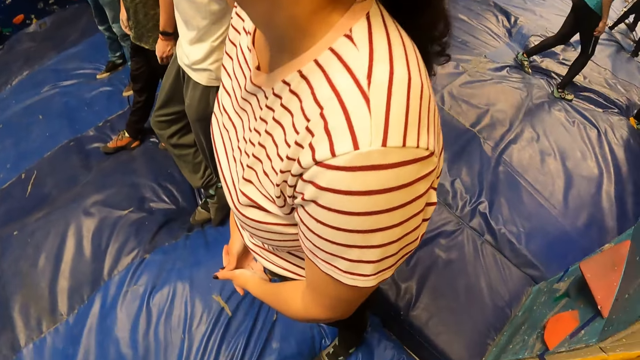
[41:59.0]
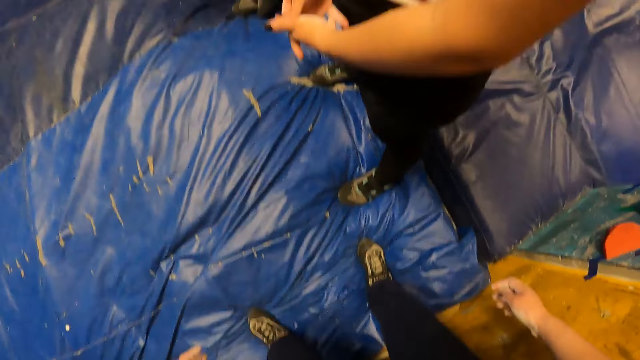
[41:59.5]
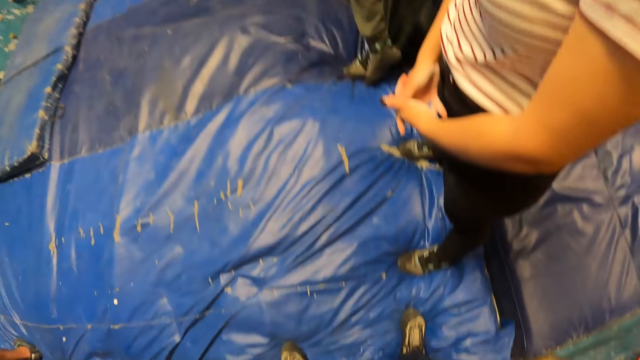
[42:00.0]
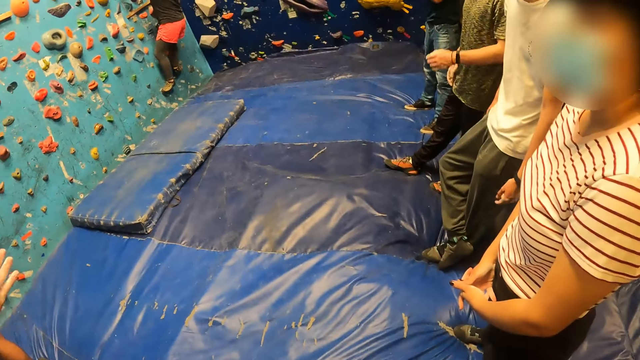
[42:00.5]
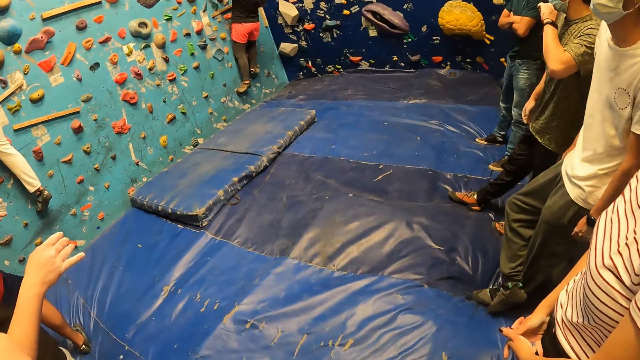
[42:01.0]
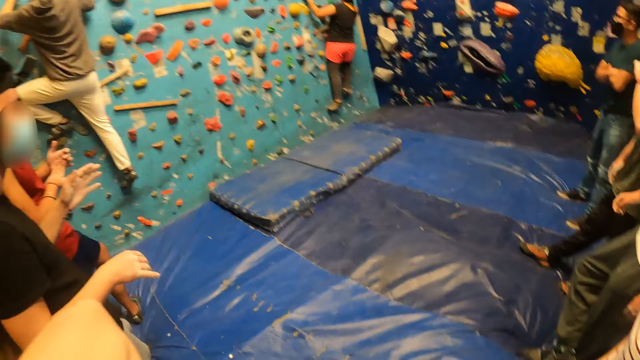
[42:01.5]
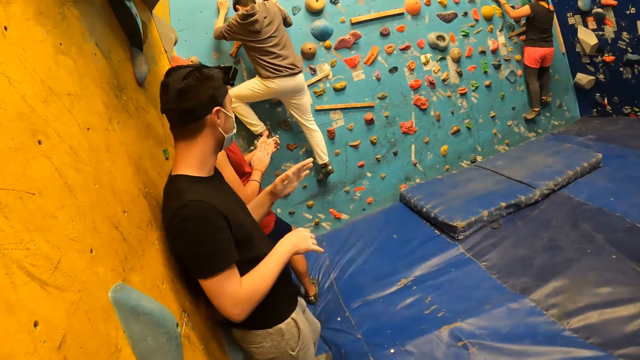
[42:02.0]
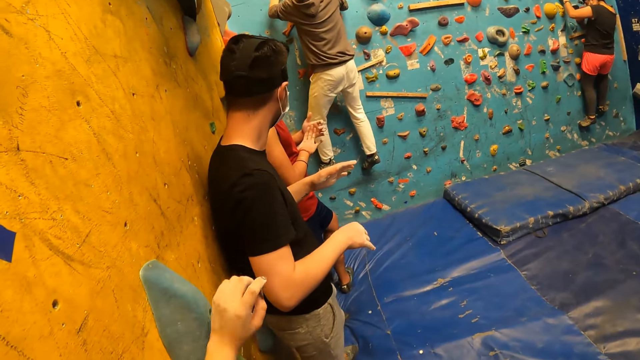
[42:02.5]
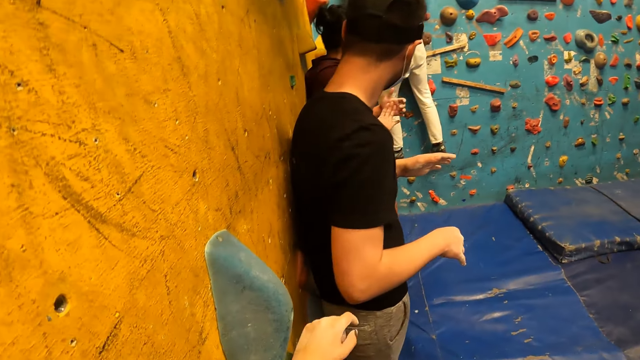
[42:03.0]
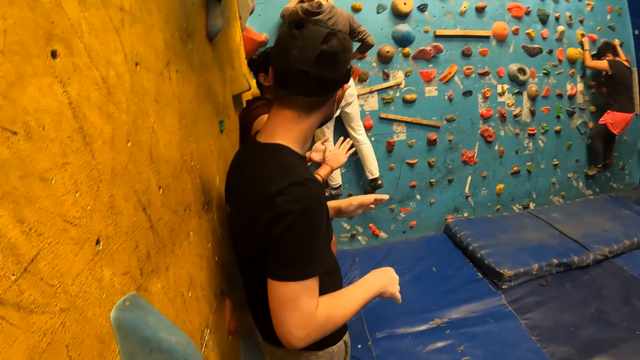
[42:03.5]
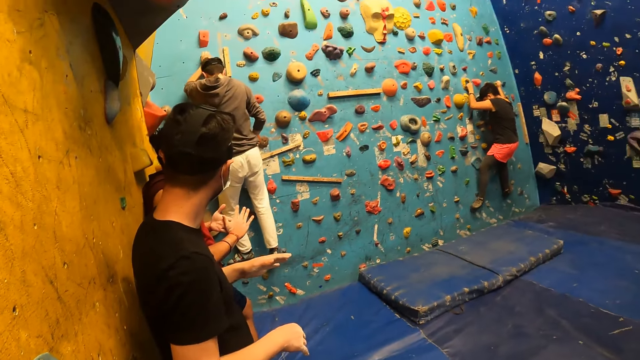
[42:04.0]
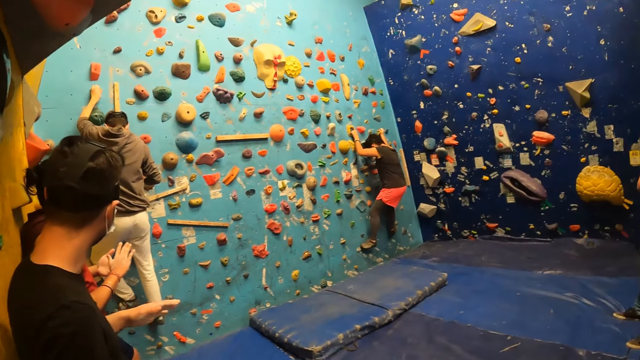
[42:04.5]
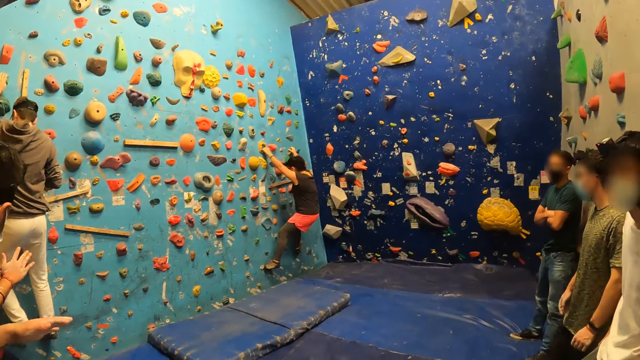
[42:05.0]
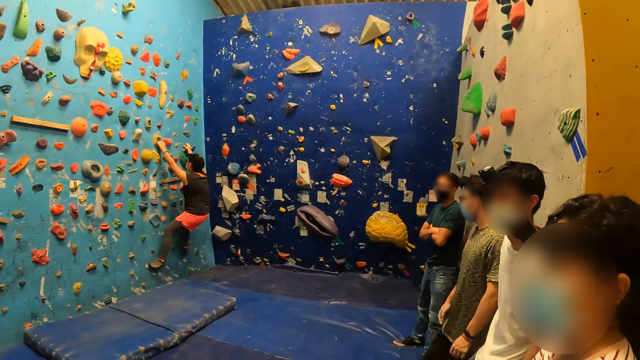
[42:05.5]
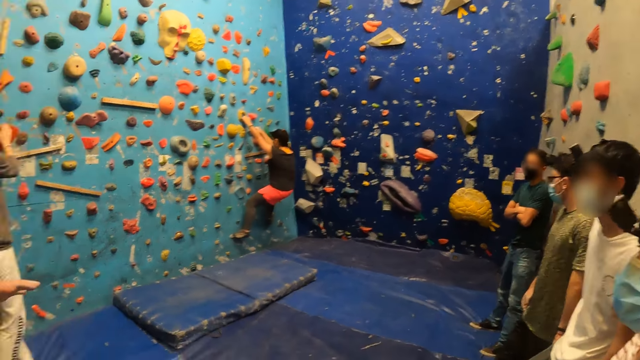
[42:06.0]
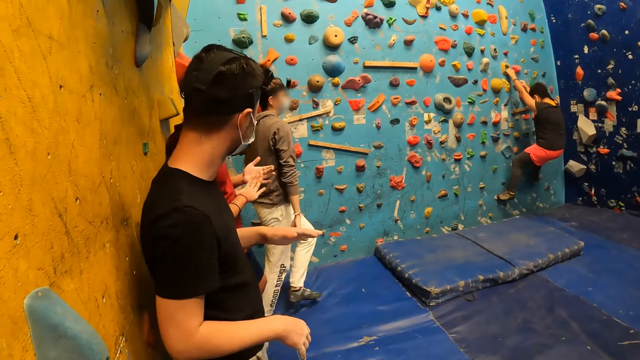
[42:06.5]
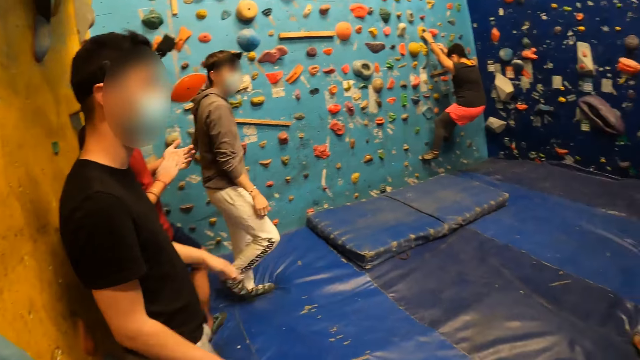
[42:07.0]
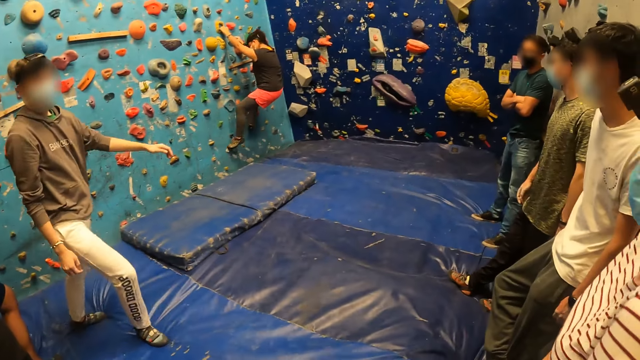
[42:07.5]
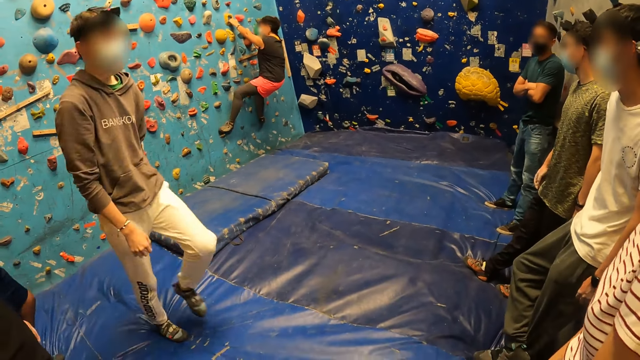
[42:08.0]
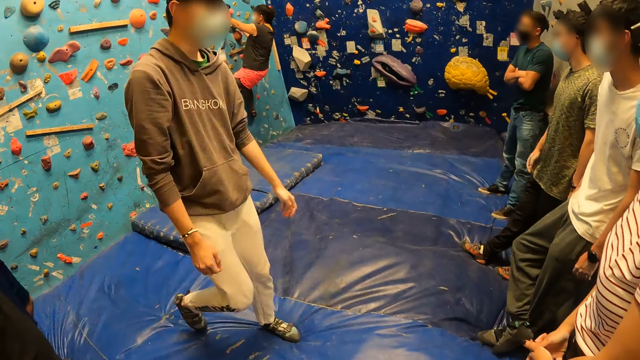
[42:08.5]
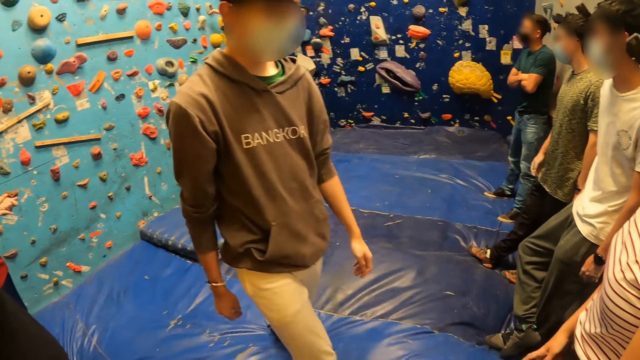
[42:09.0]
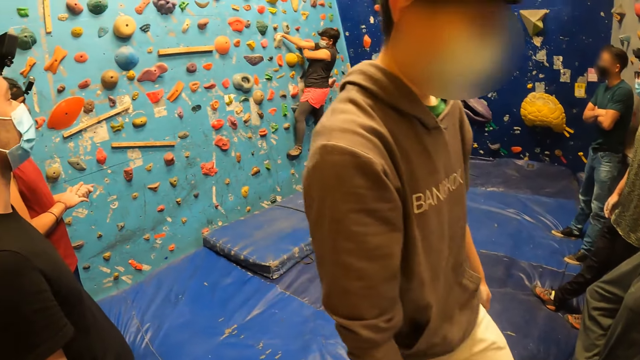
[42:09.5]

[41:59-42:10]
A man steps down from the climbing wall. The camera wearer looks around the room. The man walks away from the bouldering wall.

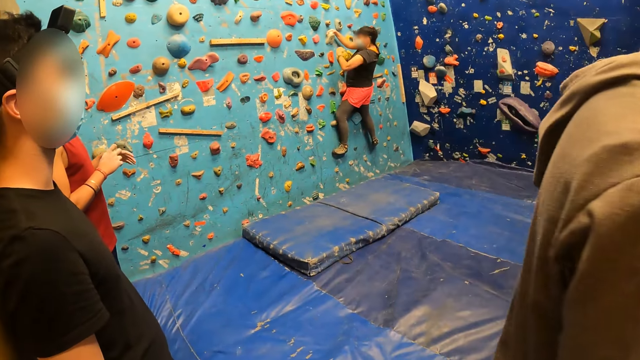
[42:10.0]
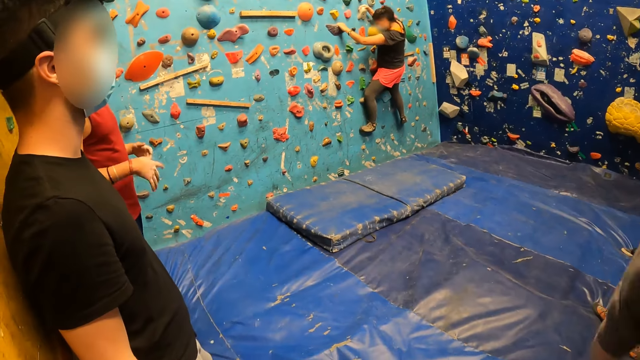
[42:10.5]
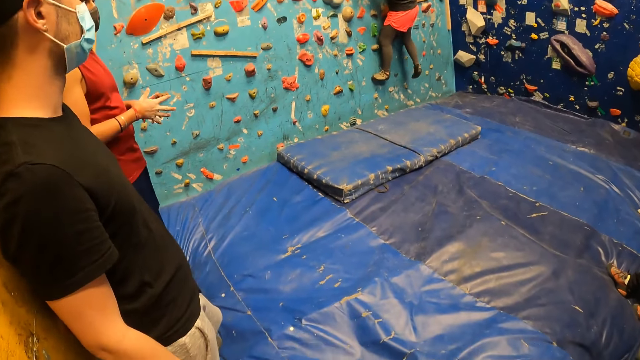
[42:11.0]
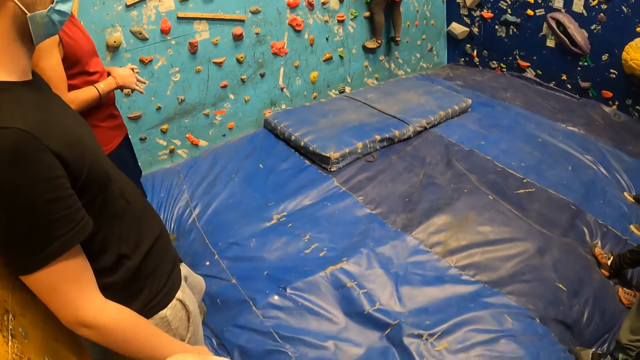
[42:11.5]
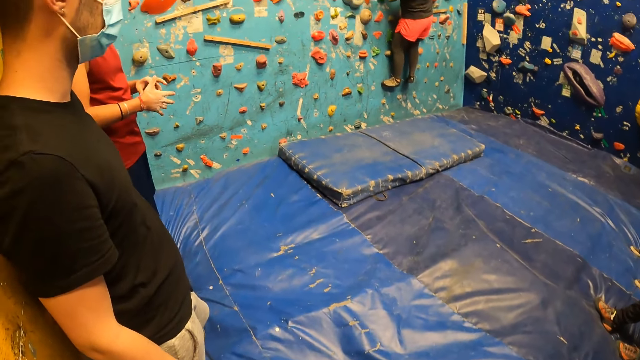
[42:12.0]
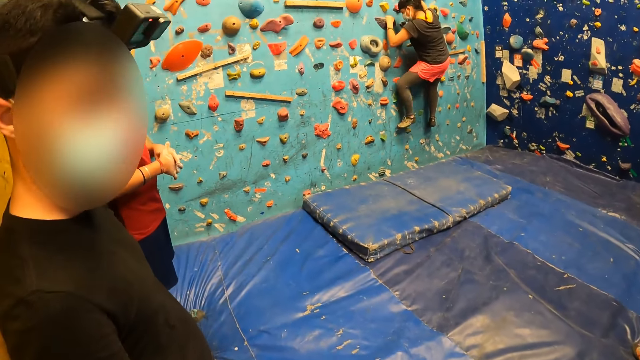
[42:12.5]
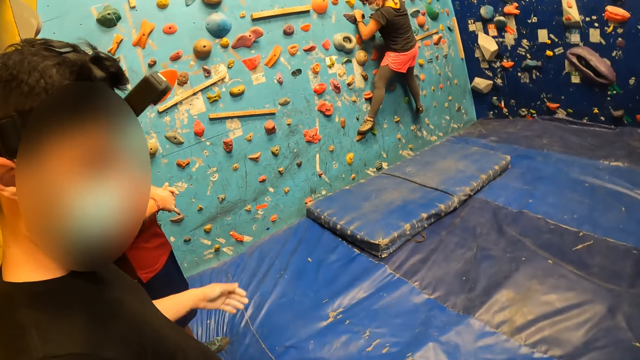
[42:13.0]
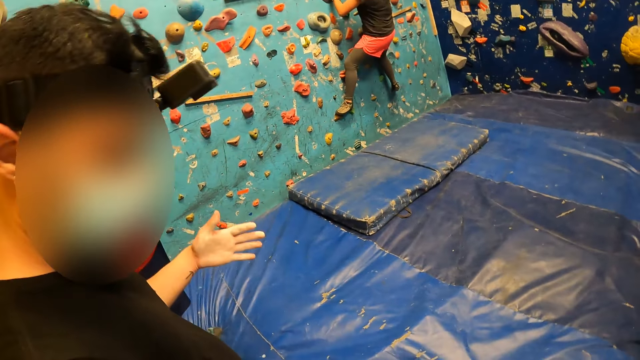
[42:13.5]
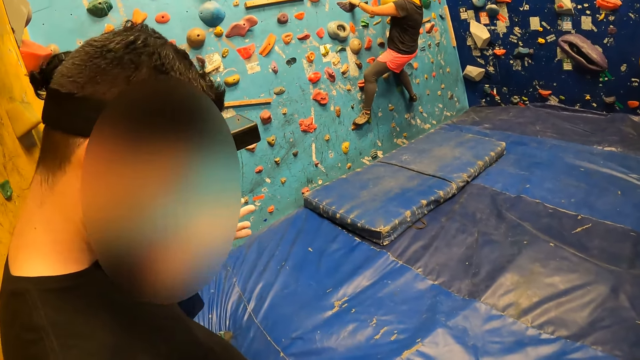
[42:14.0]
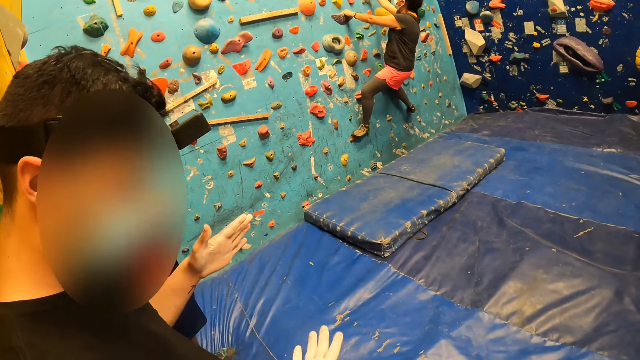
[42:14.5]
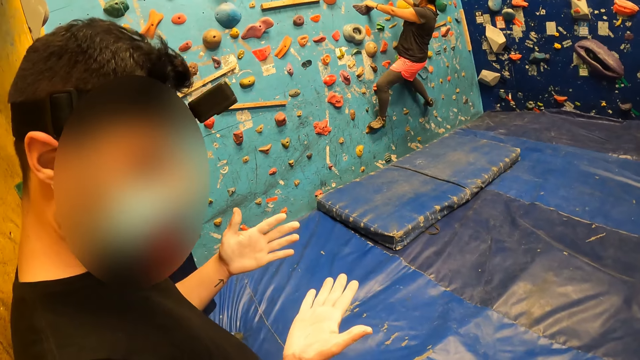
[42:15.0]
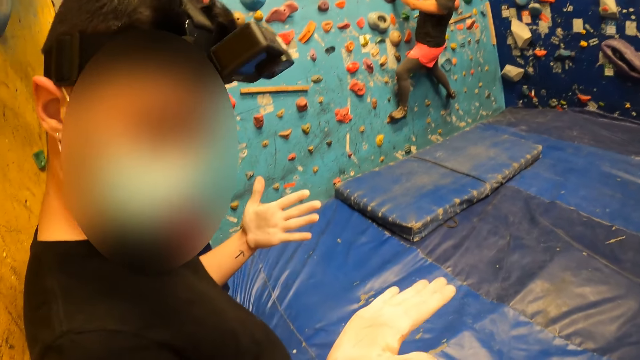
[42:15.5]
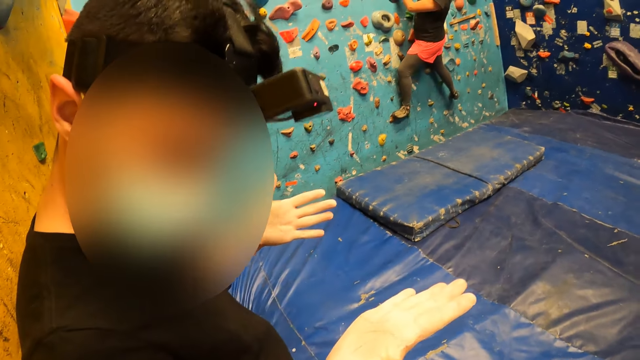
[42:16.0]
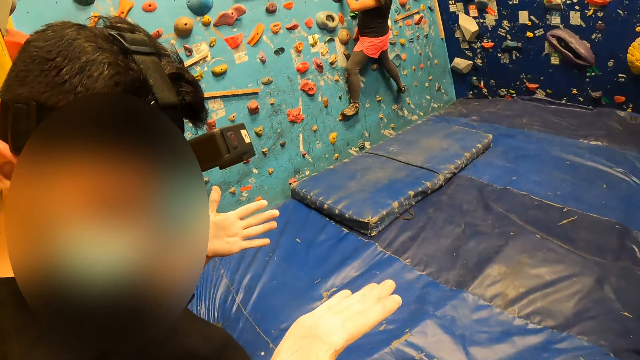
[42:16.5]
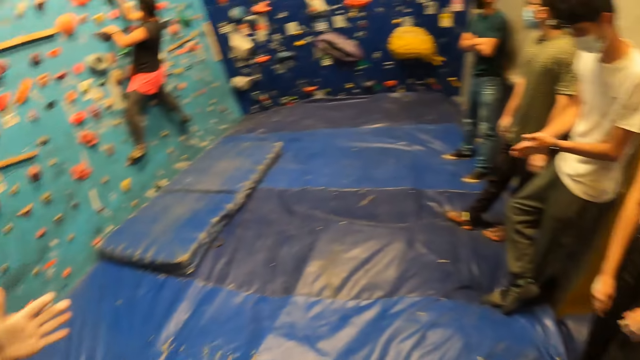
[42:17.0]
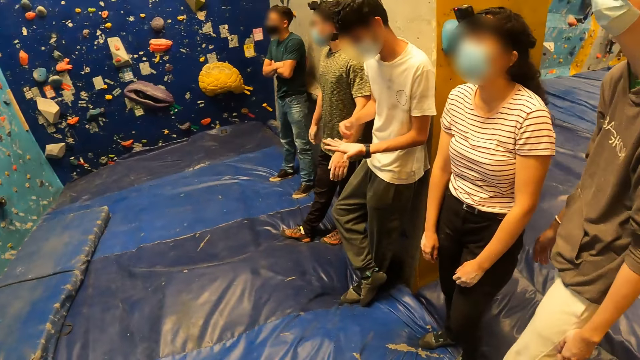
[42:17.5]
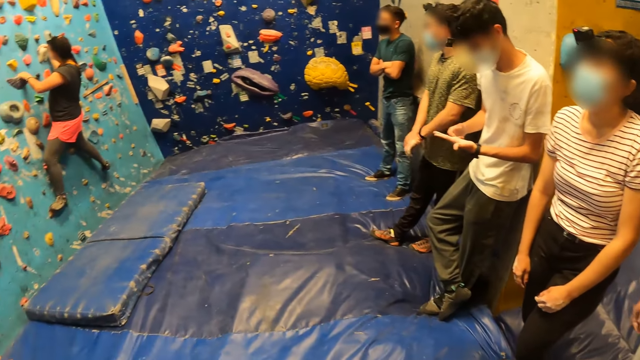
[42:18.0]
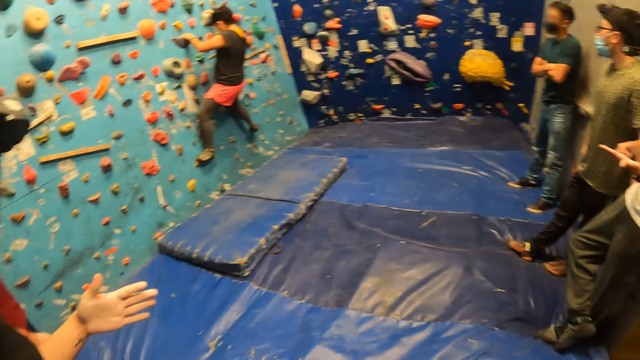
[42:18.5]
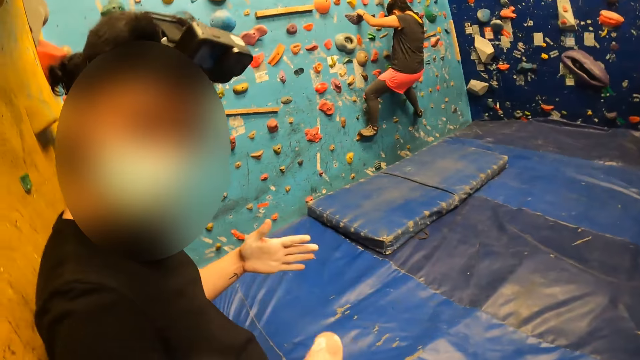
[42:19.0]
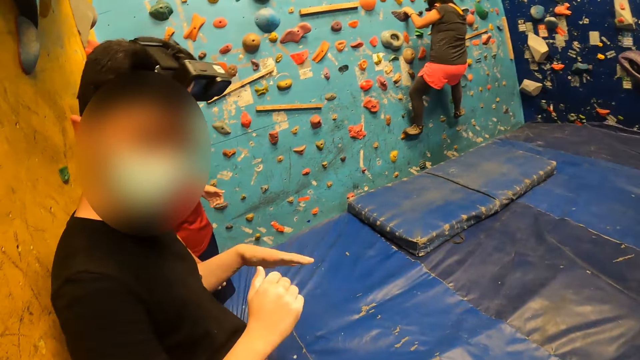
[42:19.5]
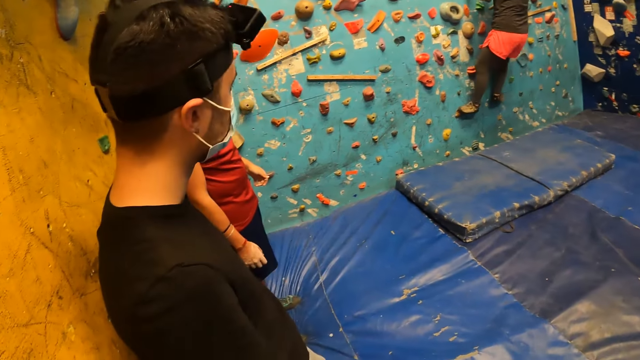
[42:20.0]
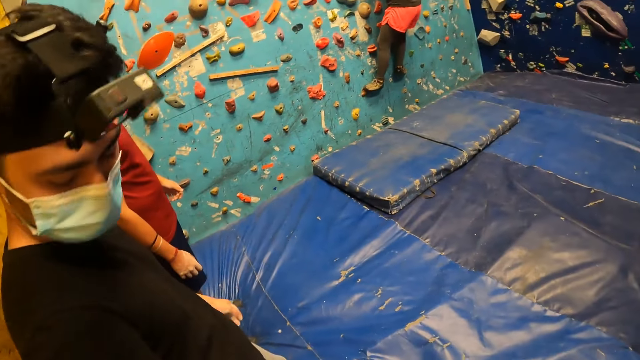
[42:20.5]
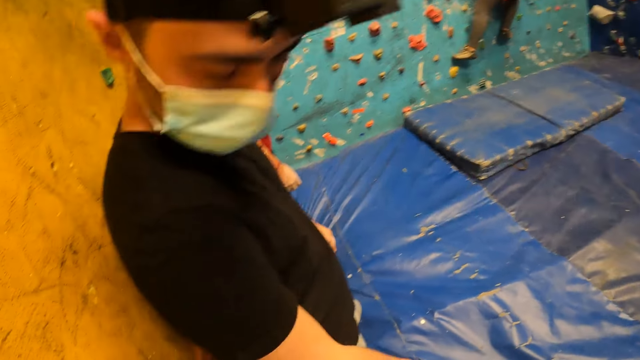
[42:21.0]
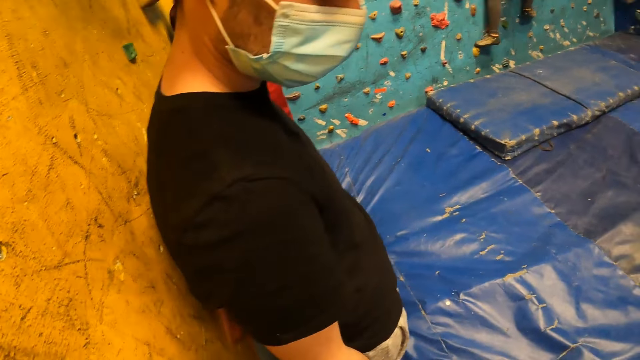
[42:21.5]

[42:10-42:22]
A person climbs the climbing wall. The camera wearer interacts with a man at the gym. Another person stares at his hands. The camera wearer looks around the room. Another person stares at his hands. The camera wearer looks around the room. The second person moves his hands.
